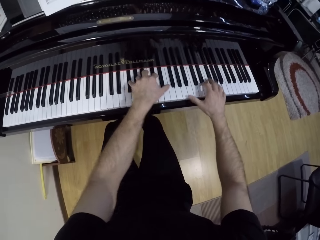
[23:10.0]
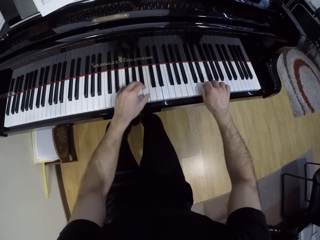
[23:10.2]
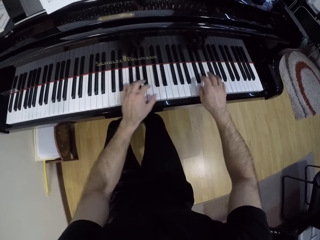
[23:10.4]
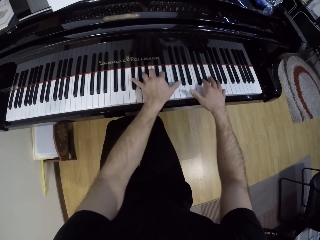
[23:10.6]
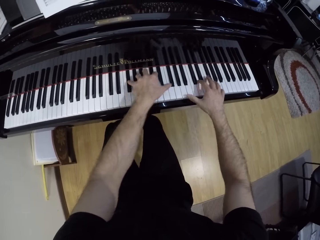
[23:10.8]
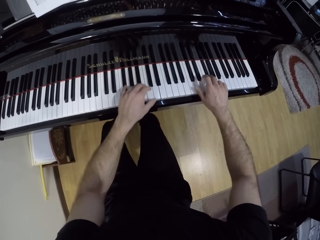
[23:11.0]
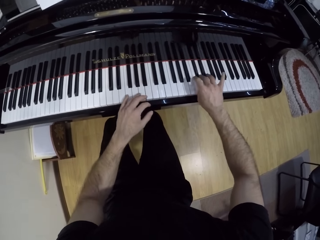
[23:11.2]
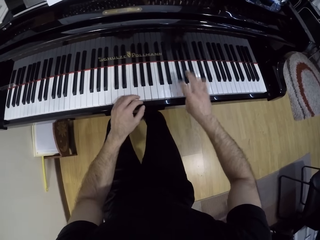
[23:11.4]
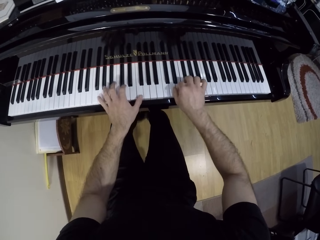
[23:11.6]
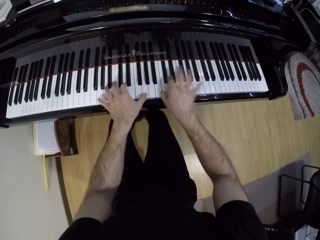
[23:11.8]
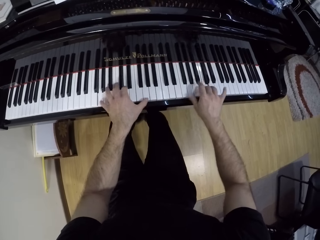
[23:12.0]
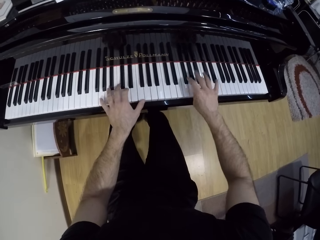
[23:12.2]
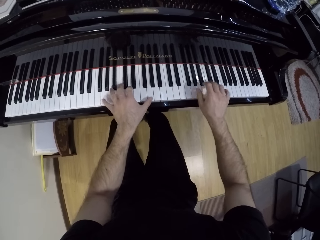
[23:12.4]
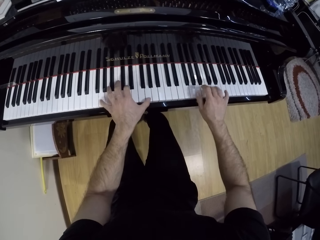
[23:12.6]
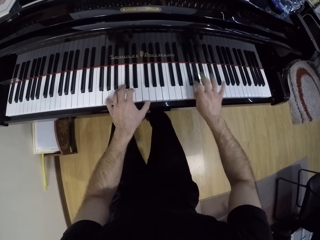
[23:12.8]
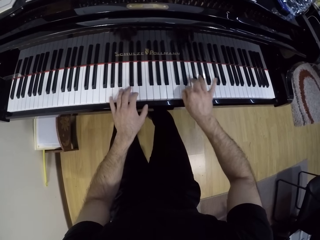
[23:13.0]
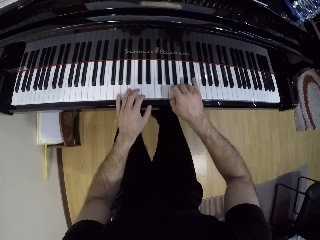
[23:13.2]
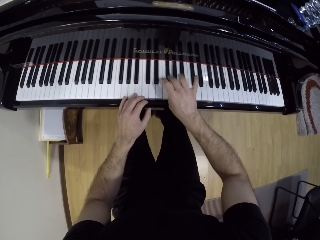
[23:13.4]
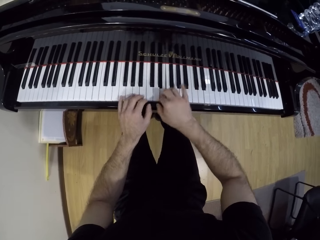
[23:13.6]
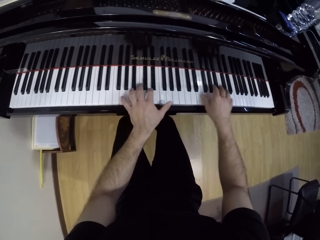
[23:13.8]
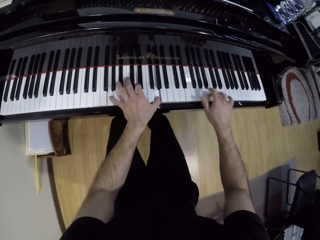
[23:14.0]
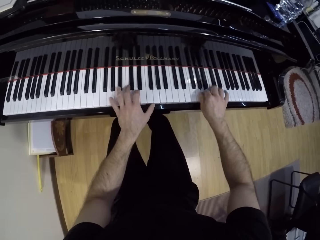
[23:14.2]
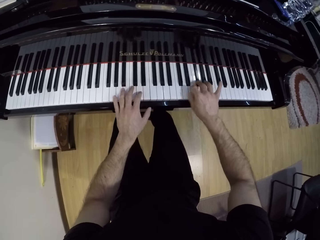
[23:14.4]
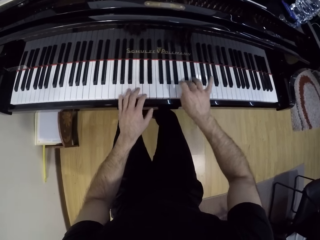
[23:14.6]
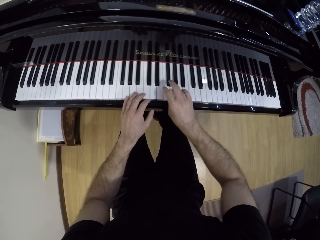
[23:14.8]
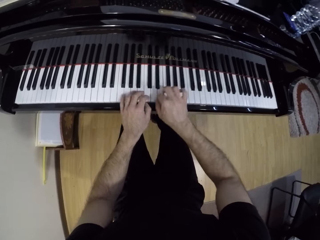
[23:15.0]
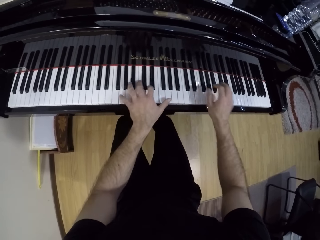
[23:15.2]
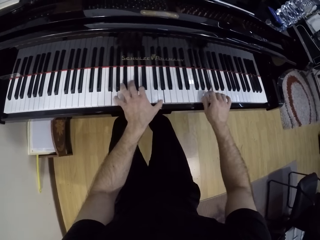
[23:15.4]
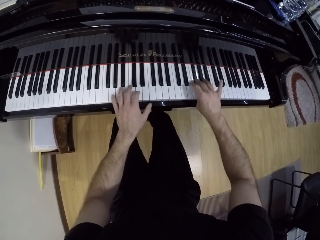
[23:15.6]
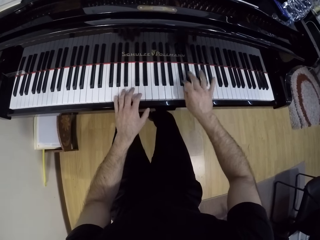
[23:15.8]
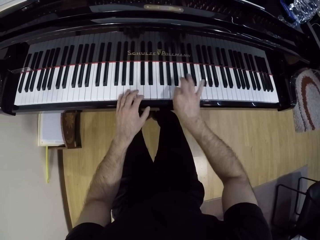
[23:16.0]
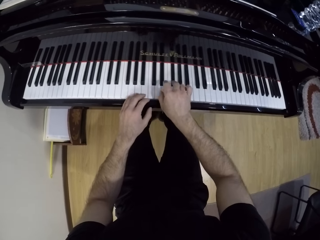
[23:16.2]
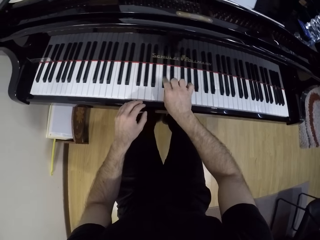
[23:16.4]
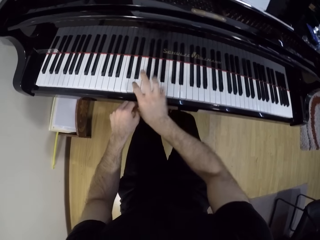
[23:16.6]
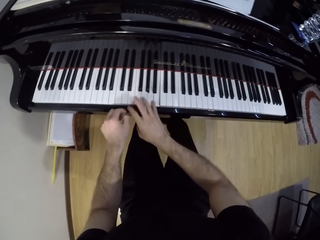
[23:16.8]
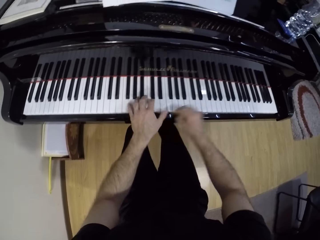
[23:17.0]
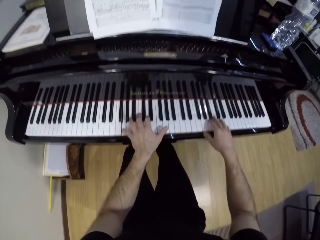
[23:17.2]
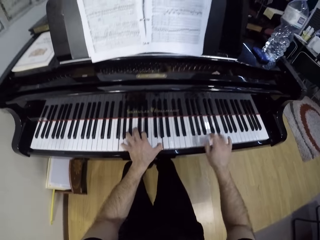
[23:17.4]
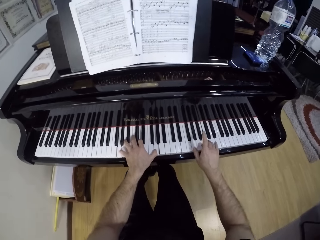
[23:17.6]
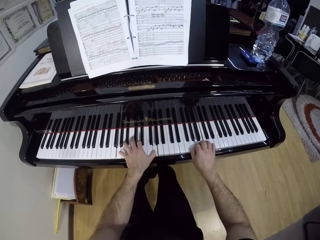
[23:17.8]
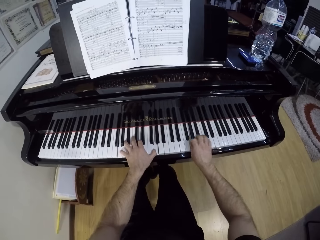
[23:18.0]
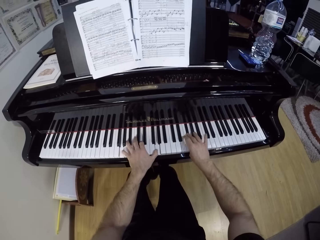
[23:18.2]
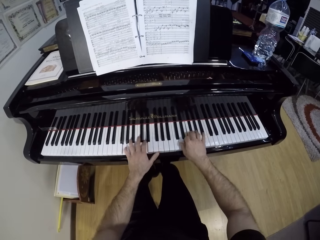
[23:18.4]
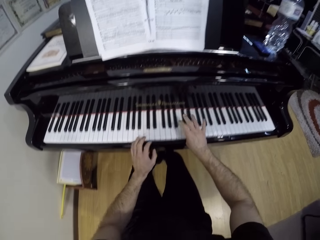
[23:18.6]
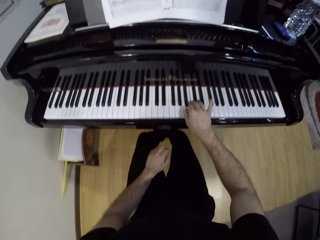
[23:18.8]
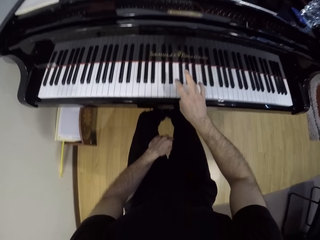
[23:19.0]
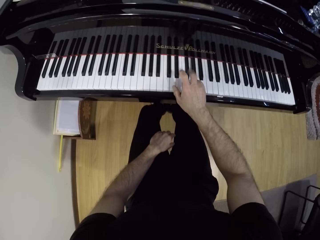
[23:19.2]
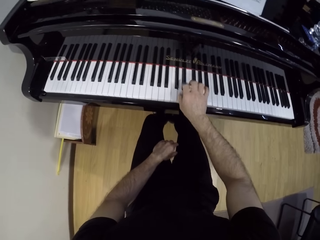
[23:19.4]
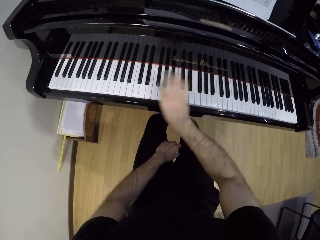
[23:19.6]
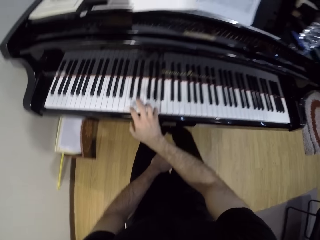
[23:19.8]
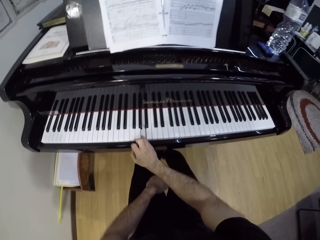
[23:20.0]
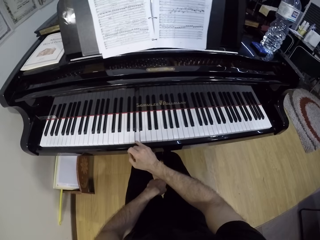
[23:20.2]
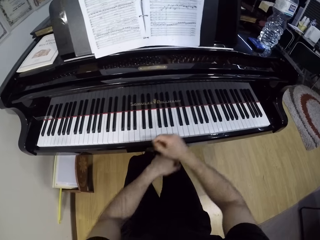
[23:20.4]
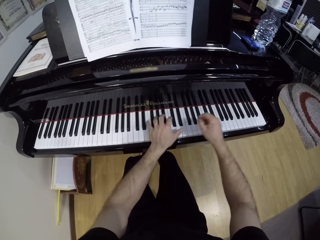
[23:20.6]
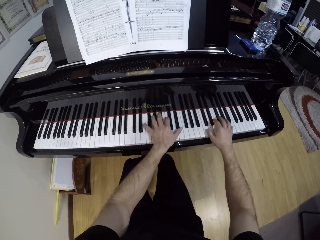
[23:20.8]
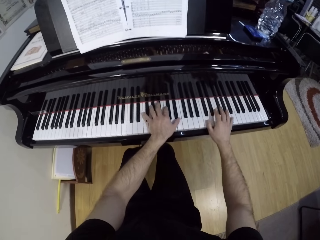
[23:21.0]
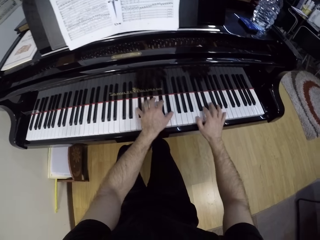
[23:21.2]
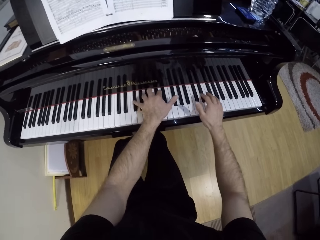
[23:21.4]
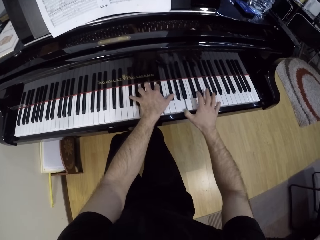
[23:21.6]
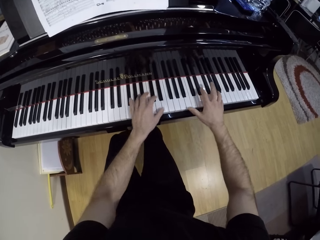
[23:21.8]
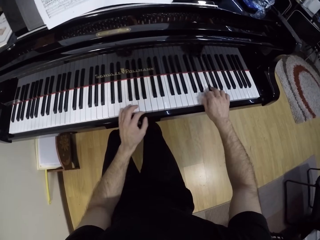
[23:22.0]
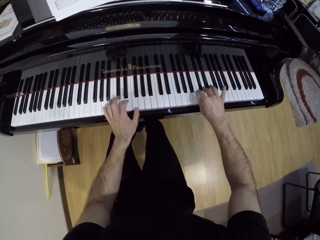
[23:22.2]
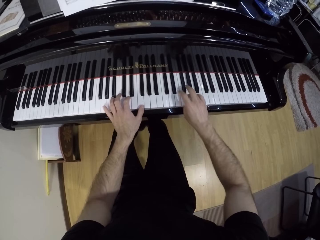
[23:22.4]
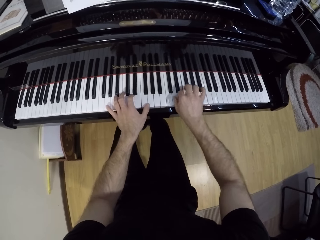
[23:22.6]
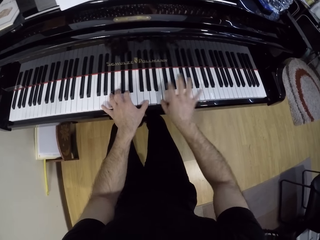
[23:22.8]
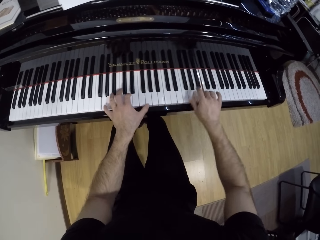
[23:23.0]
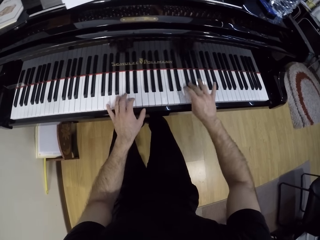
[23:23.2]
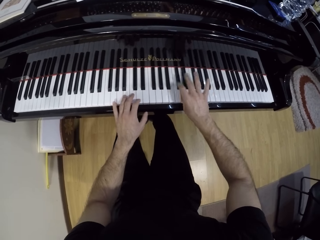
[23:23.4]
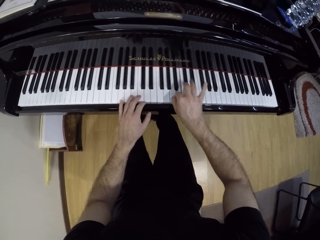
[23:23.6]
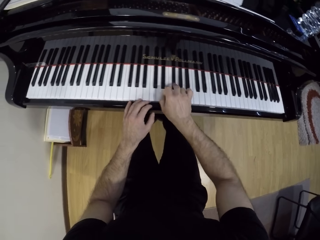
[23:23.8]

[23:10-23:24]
The camera wearer plays the piano with his right hand. He plays the piano with both hands.

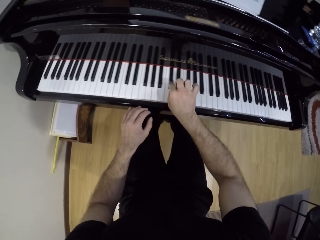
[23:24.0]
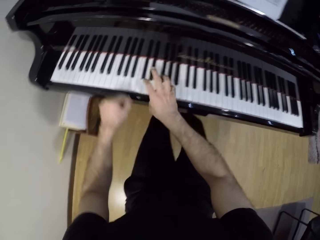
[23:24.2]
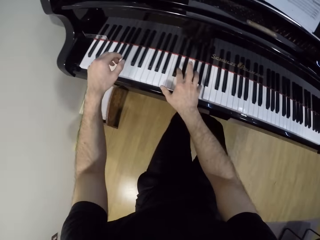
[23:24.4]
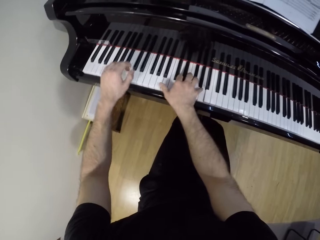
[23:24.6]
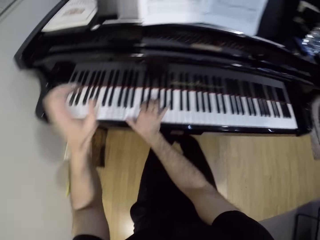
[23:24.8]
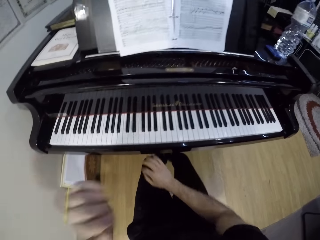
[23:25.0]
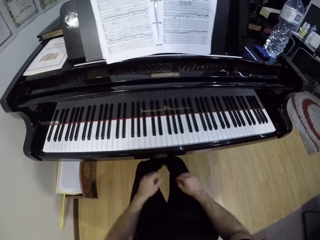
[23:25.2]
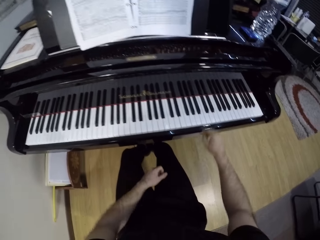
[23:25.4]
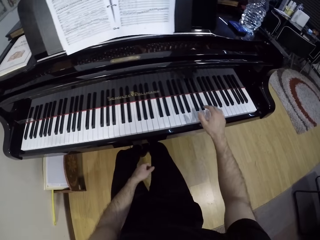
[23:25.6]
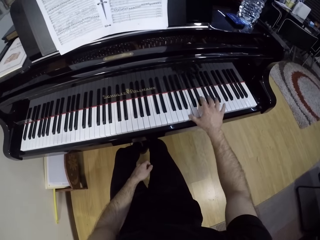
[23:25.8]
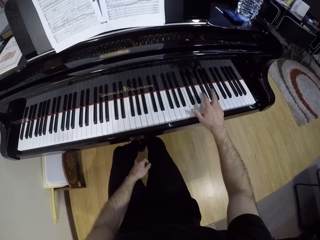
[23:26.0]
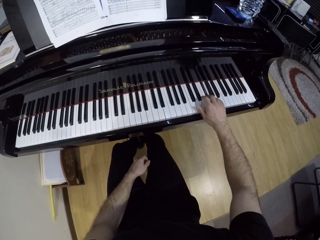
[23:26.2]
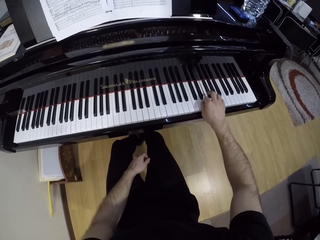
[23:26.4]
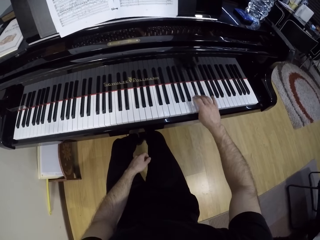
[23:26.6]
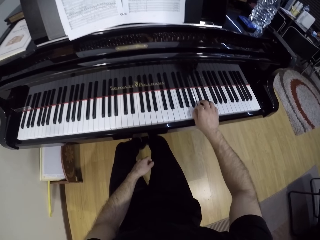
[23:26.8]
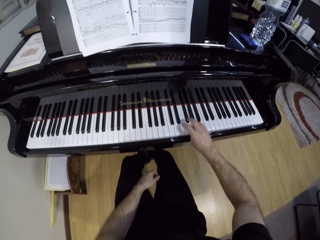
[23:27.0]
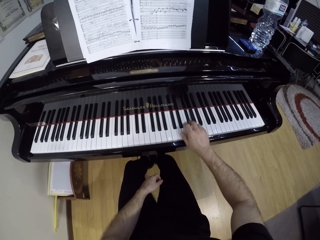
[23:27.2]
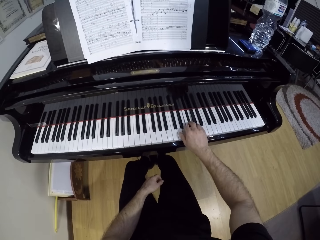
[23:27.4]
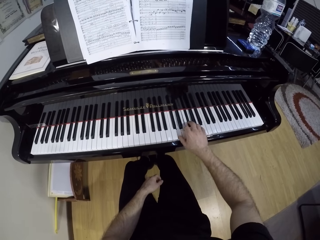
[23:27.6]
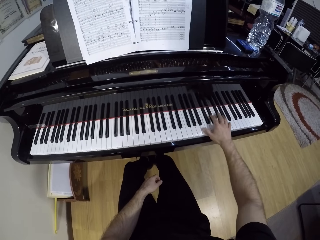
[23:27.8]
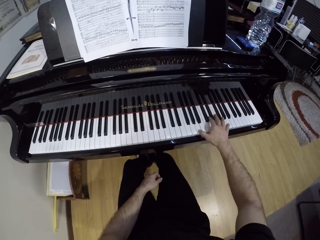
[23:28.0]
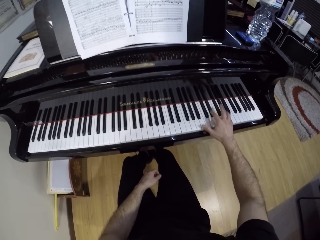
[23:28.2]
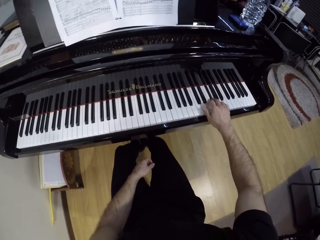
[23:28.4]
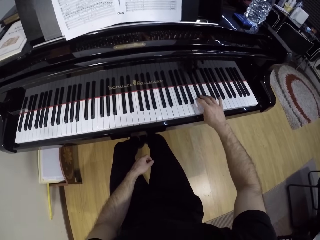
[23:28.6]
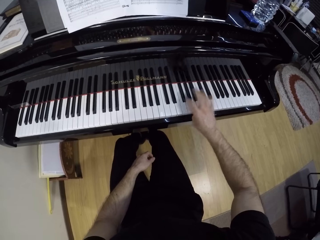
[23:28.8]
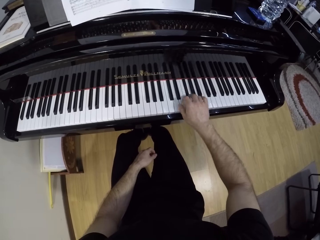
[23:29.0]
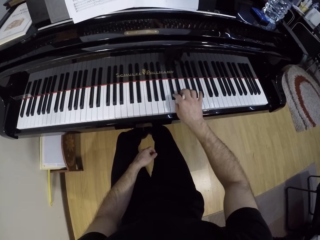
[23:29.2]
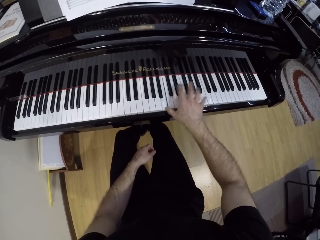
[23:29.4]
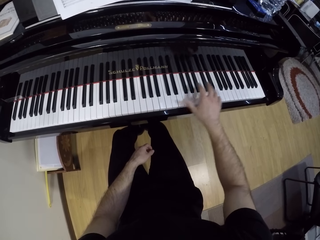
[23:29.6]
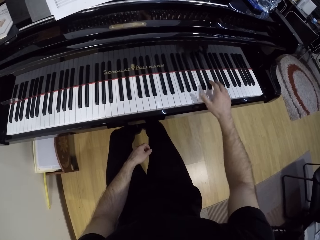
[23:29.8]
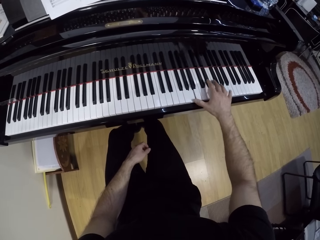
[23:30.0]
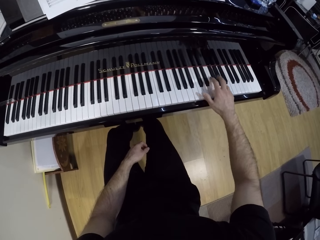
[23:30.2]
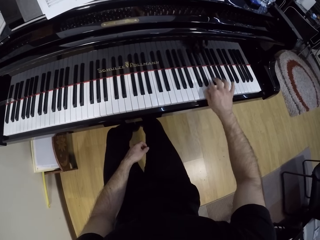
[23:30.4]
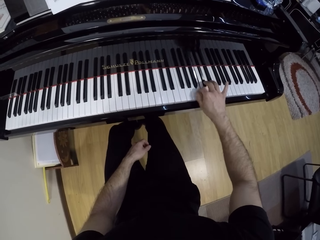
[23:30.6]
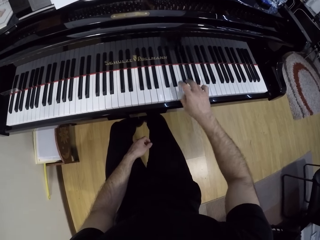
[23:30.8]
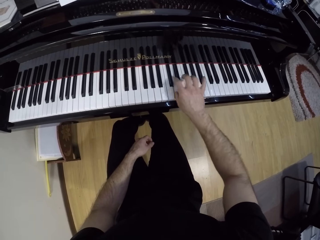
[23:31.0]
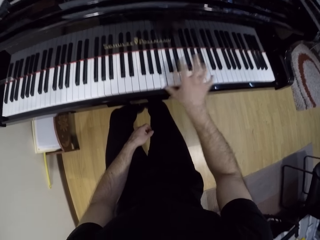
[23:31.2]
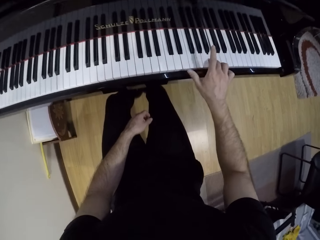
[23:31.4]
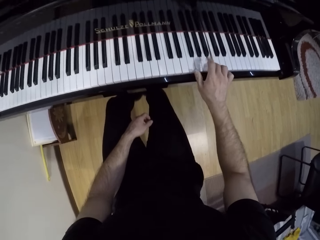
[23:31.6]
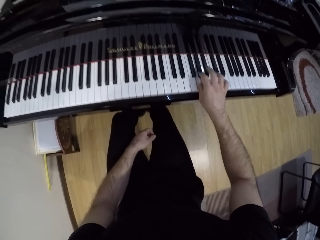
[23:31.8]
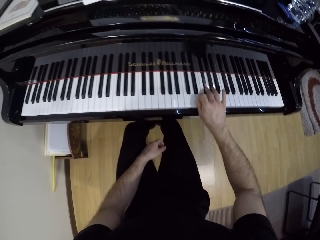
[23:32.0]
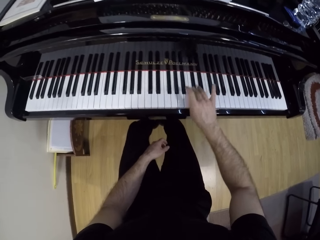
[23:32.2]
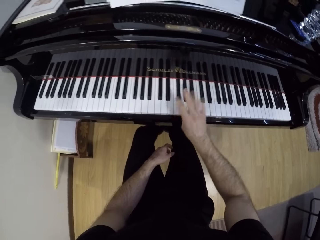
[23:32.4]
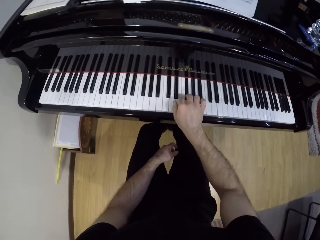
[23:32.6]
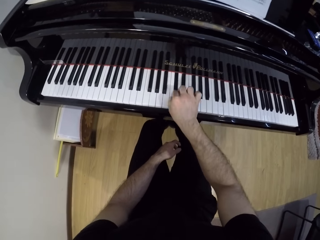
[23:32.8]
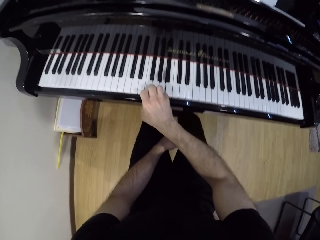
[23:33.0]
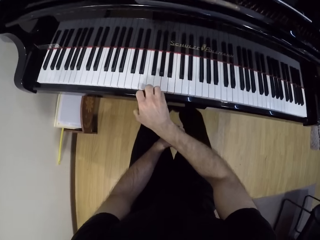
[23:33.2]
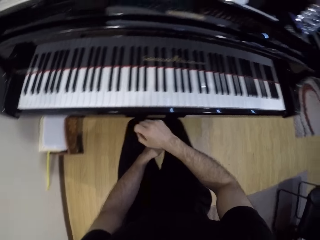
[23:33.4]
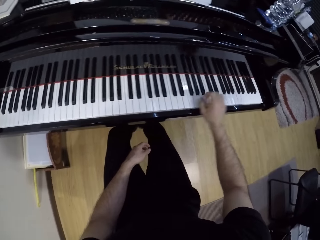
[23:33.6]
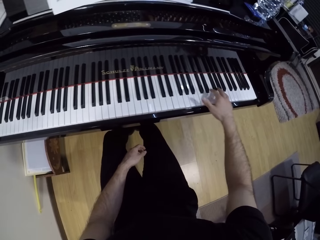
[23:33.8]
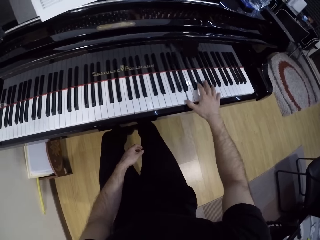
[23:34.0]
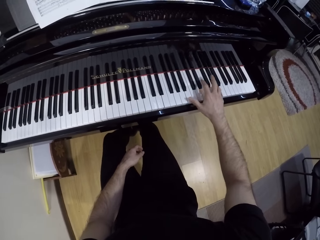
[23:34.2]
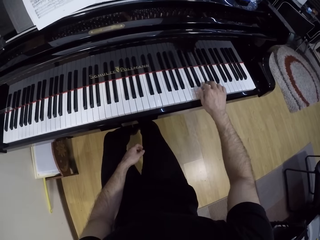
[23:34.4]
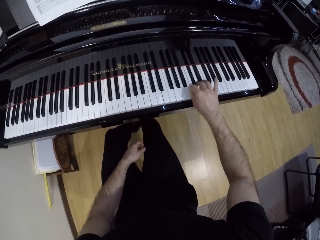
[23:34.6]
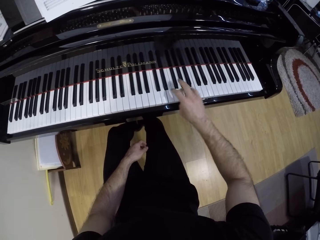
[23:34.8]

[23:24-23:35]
The camera wearer plays the piano with his right hand.
